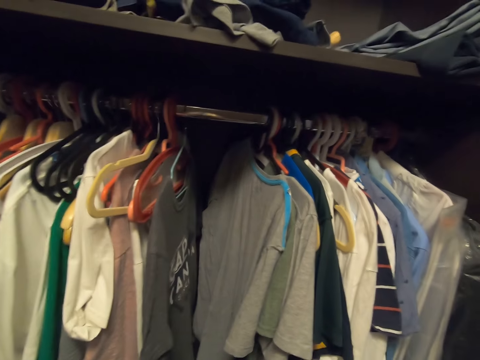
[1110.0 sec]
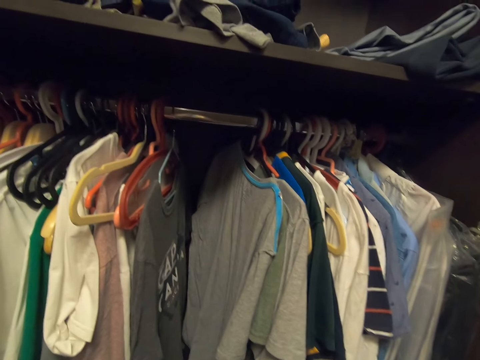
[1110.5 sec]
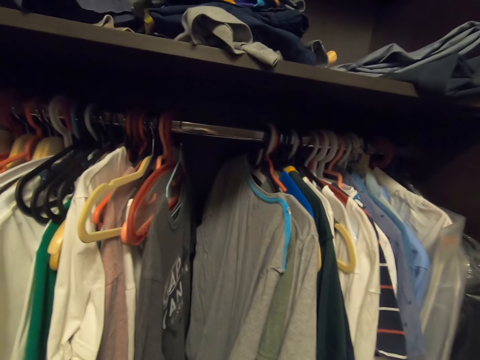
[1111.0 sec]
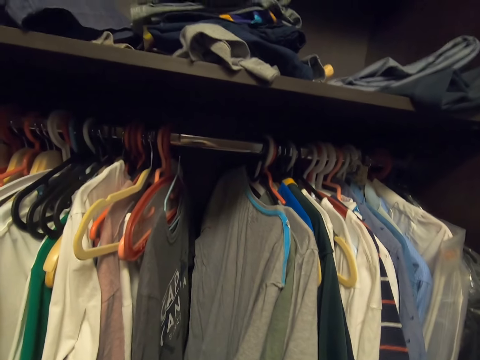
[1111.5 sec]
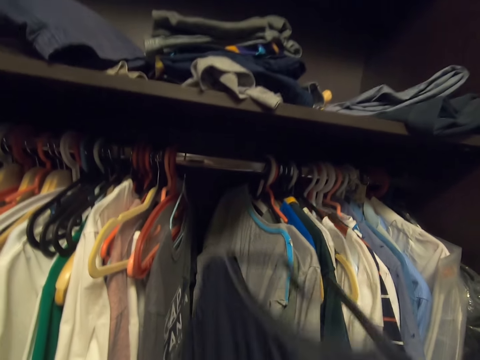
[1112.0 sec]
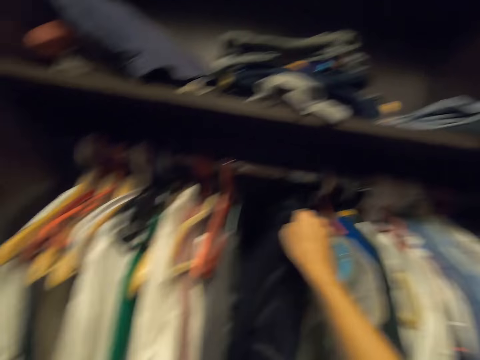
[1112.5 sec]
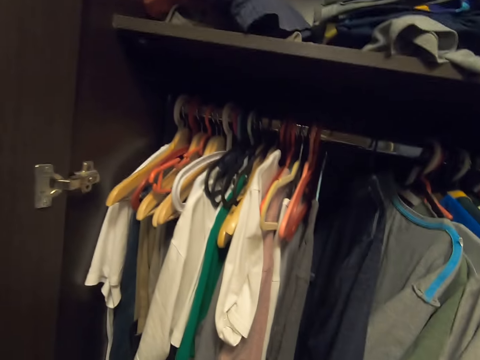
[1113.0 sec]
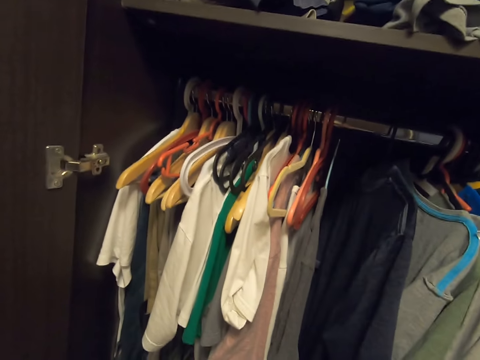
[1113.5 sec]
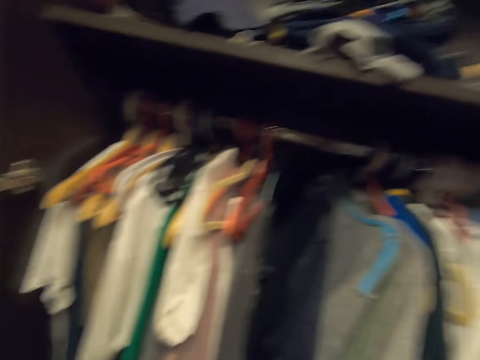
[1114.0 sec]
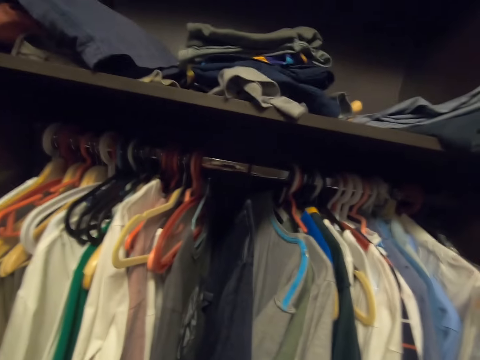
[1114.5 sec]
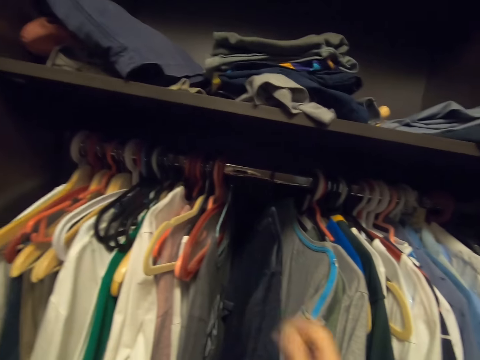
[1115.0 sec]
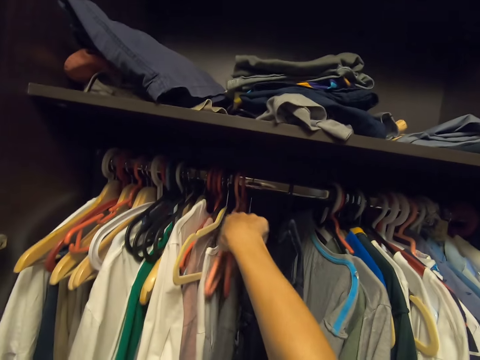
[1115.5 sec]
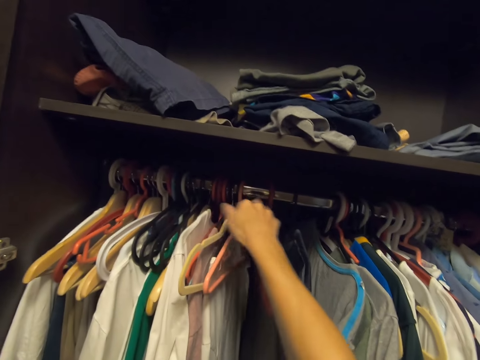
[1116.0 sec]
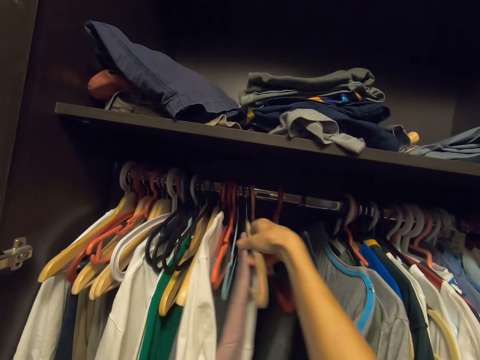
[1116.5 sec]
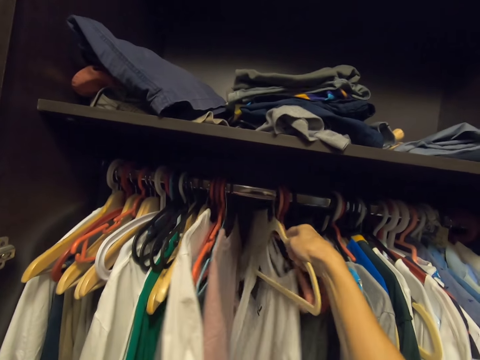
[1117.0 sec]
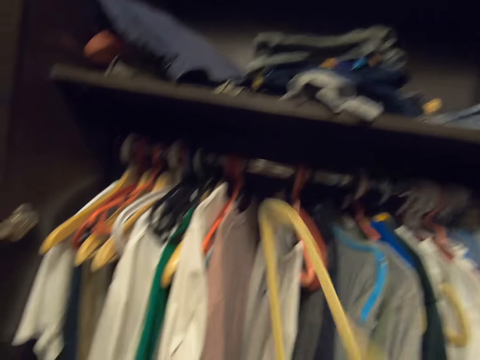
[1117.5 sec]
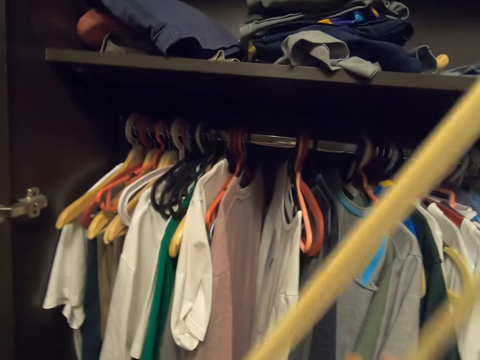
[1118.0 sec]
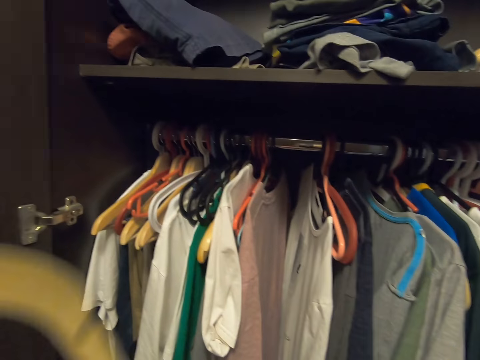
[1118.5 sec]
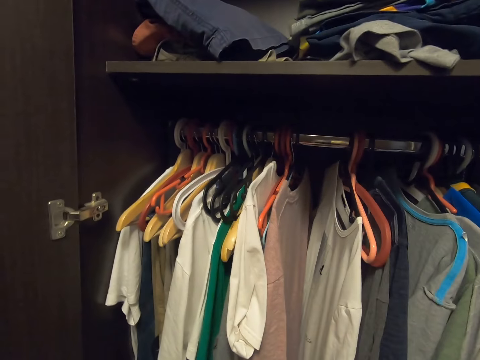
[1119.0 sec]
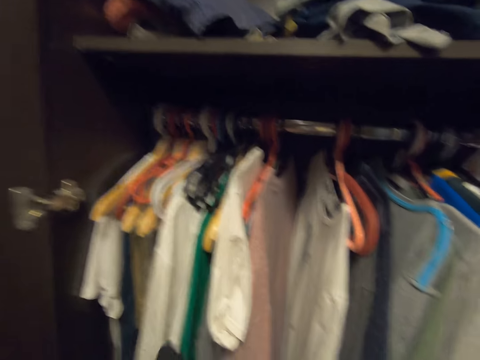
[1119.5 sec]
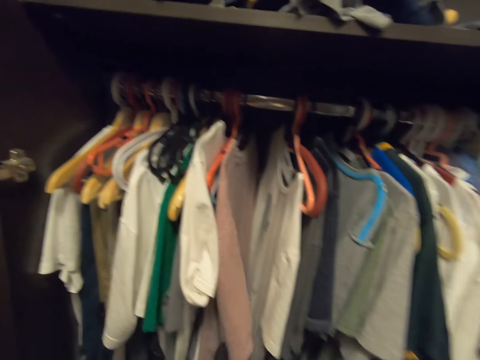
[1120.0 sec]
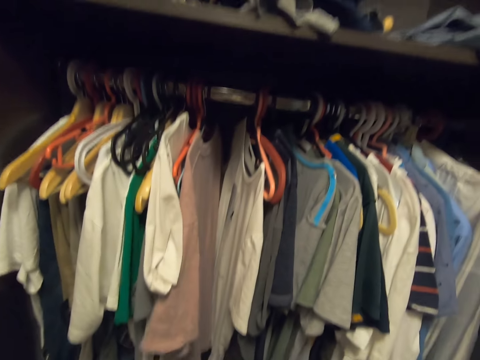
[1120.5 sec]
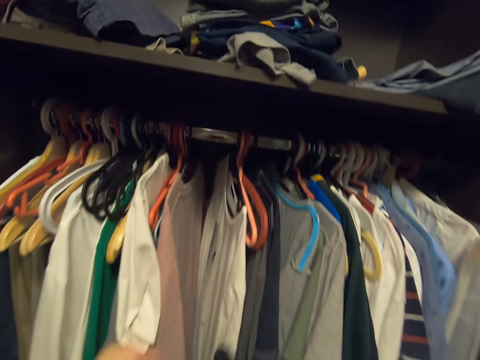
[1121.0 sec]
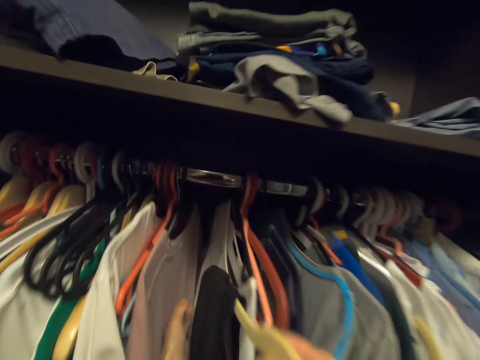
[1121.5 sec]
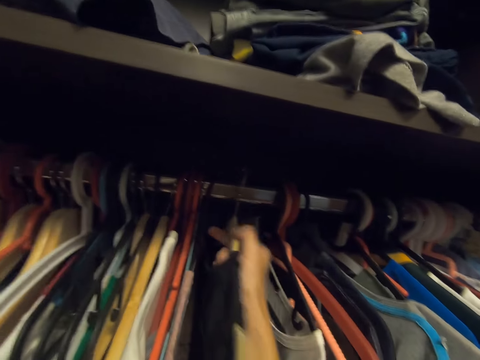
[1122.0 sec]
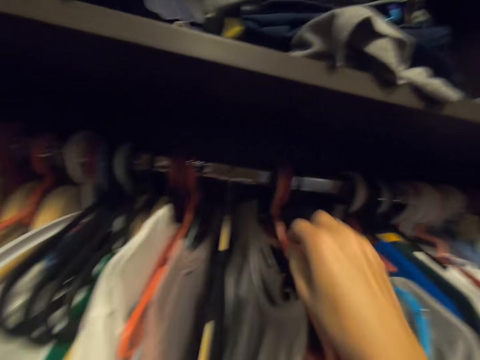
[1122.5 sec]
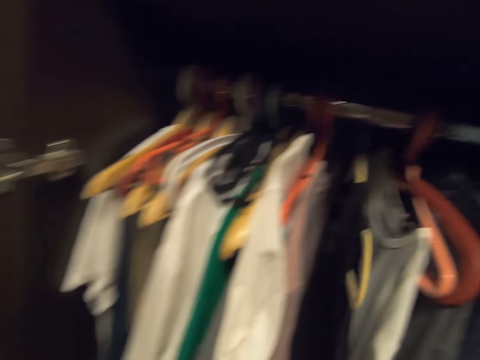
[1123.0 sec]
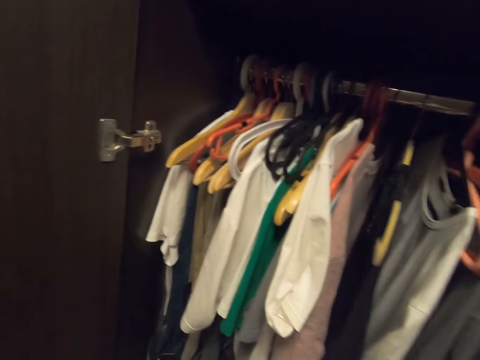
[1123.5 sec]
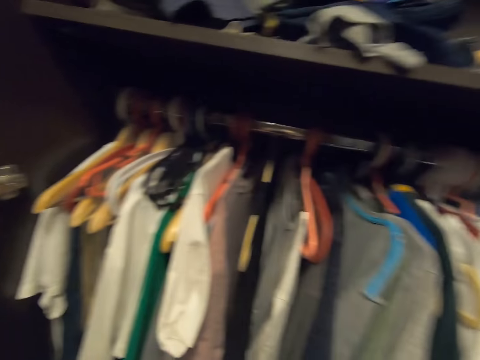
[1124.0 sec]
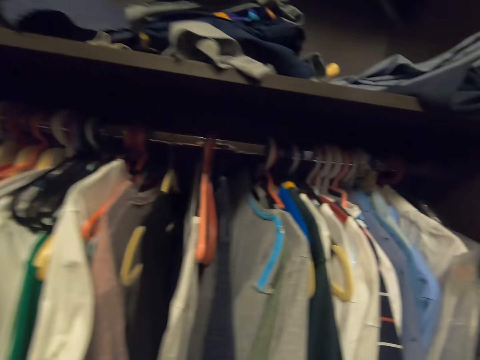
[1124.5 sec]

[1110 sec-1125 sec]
The camera wearer puts a hanger on the bar. They hang the clothes in a wardrobe. They turn to the side. They move the clothes on the bar in the wardrobe. They pick the hanger from the wardrobe. They put a cloth on the hanger. They put the hanger on the bar and hang the clothes in the wardrobe. They turn to the side.

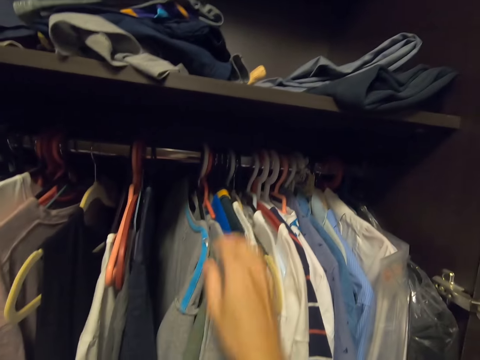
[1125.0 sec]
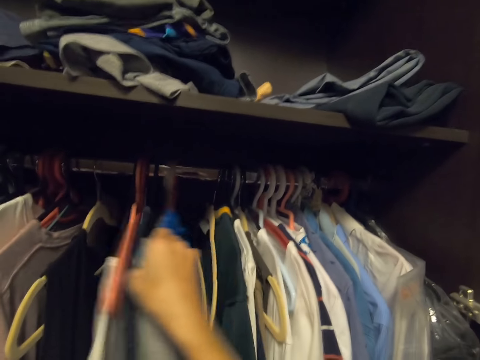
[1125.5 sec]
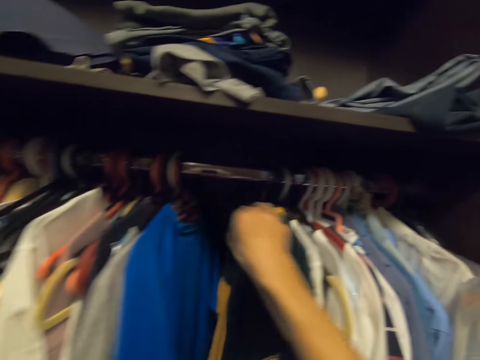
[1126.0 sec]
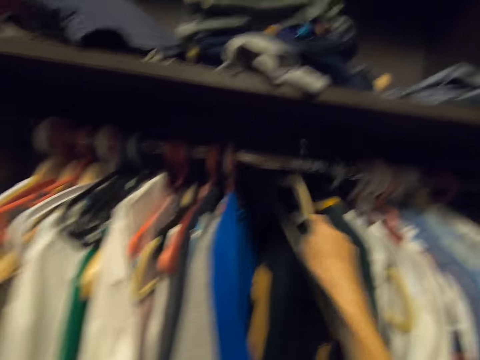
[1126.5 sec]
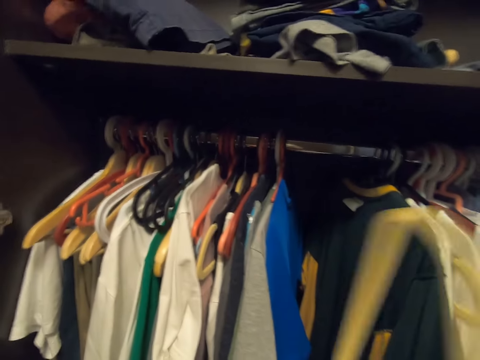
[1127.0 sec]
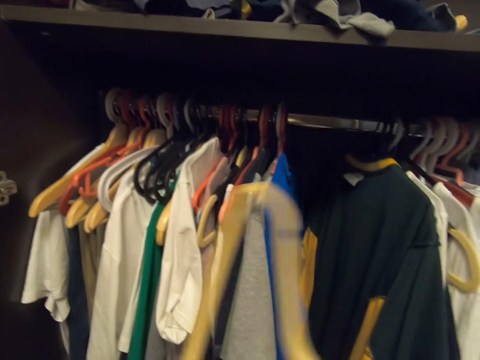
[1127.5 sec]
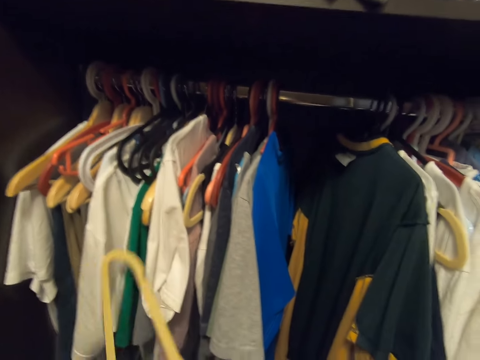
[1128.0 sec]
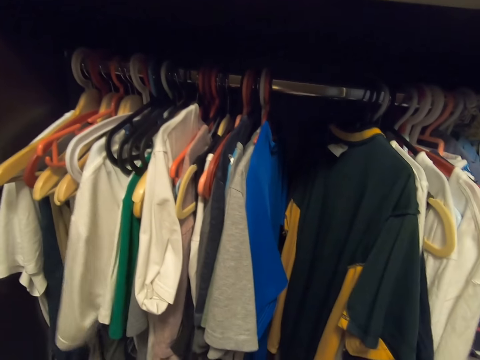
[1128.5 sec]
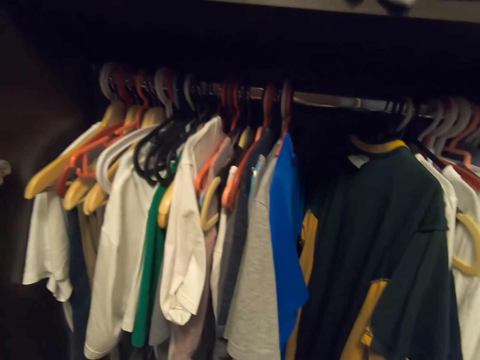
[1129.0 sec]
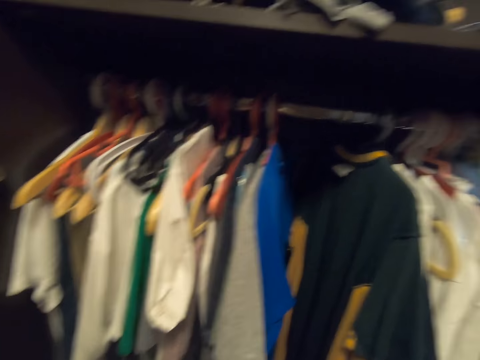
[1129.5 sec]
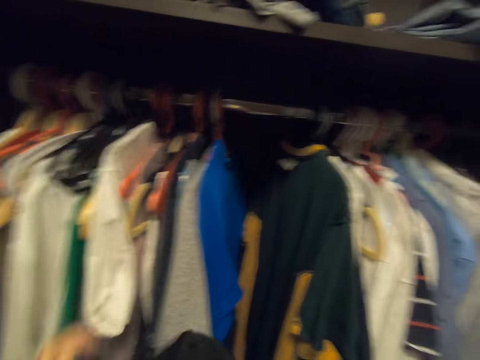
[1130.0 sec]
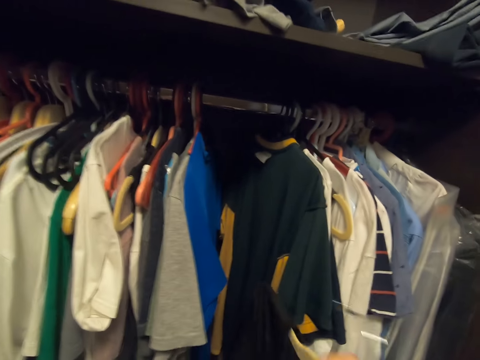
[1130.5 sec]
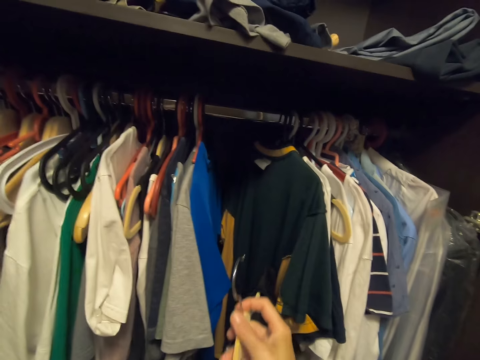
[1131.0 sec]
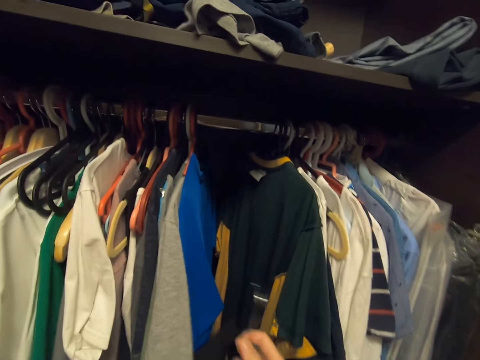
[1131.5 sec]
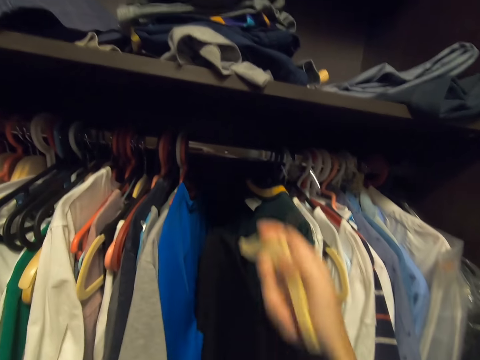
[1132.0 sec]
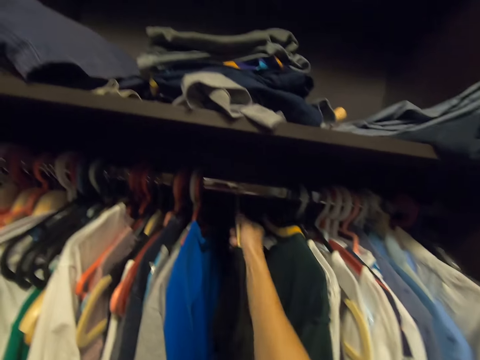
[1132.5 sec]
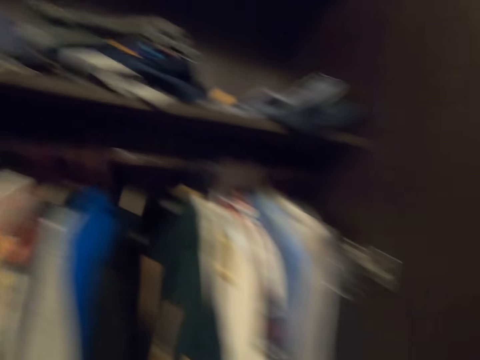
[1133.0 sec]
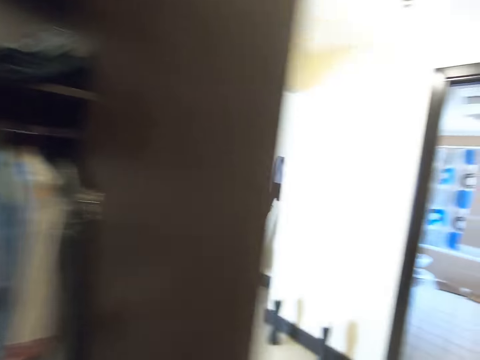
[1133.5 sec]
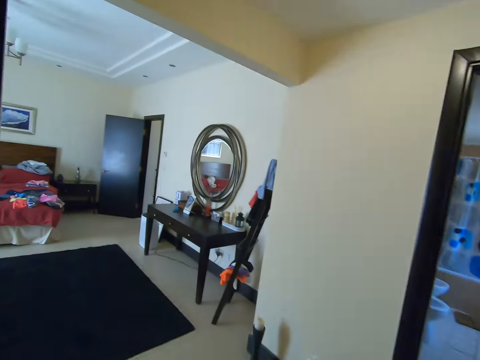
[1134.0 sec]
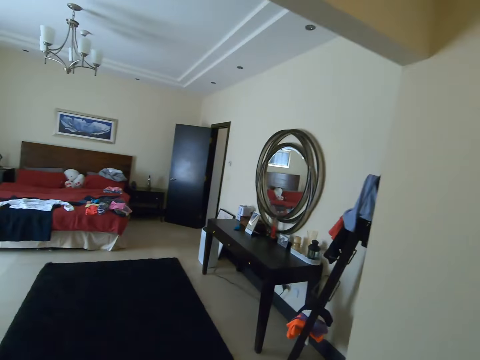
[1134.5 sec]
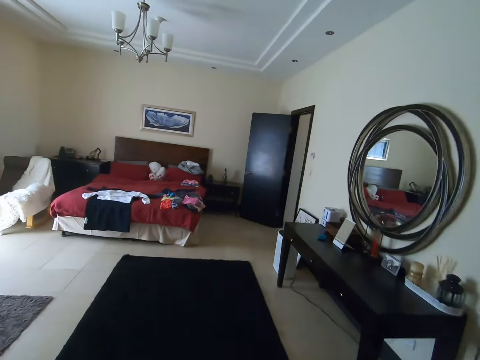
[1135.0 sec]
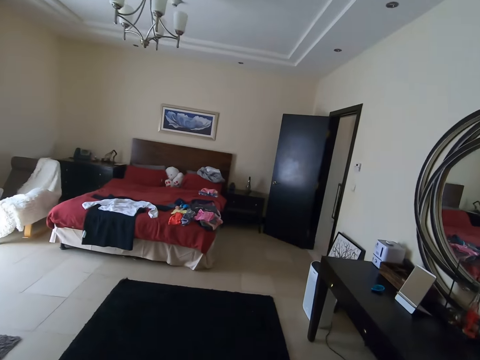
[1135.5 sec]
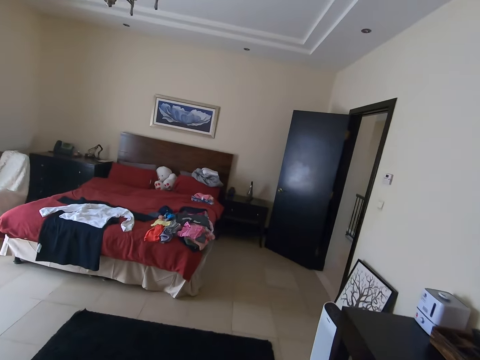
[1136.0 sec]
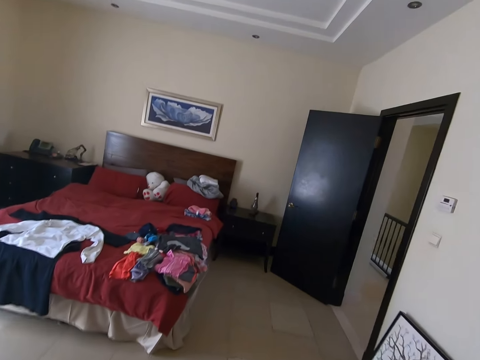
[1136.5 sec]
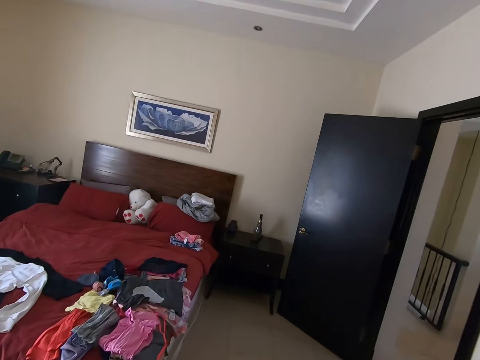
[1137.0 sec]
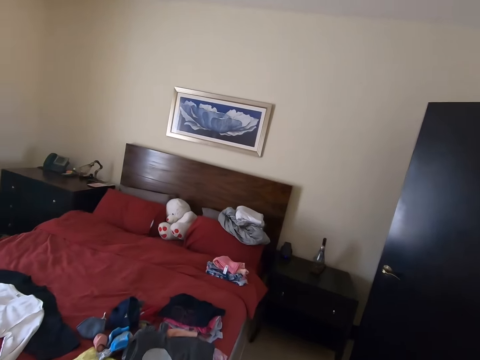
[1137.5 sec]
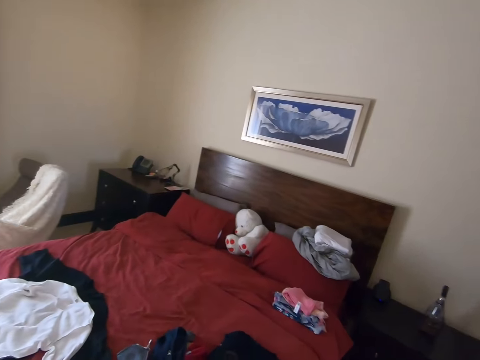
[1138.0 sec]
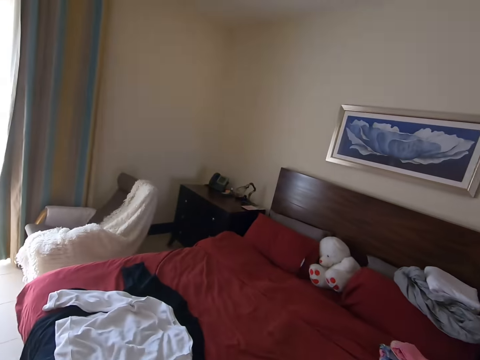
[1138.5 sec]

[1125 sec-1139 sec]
The camera wearer moves the clothes on the bar in the wardrobe. They pick the hanger from the wardrobe. They turn to the side. They put the hanger on the bar and hang the clothes in the wardrobe. They turn to the side and walk around the room.
